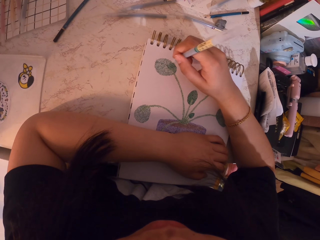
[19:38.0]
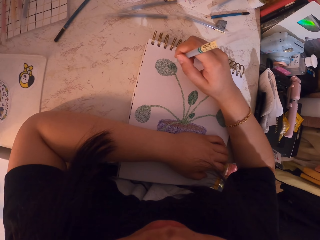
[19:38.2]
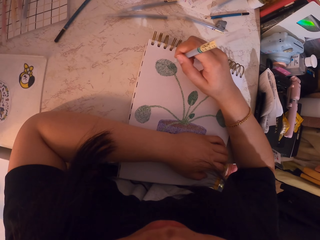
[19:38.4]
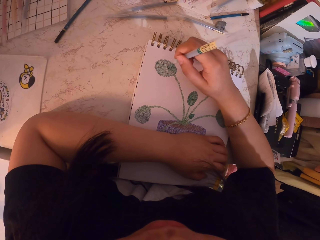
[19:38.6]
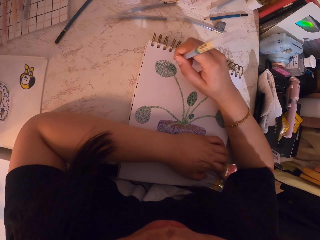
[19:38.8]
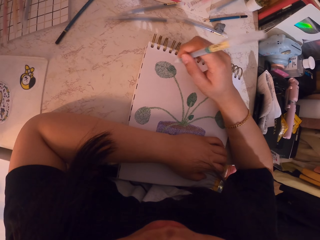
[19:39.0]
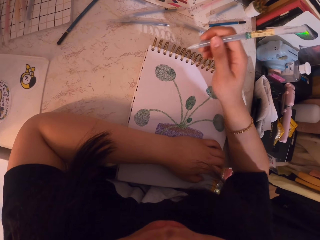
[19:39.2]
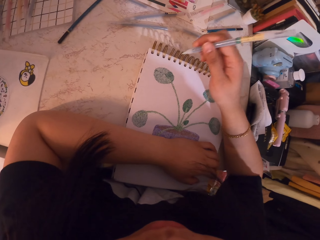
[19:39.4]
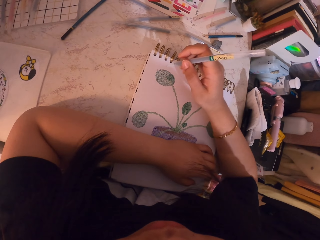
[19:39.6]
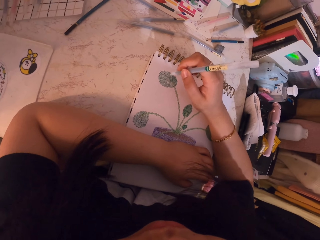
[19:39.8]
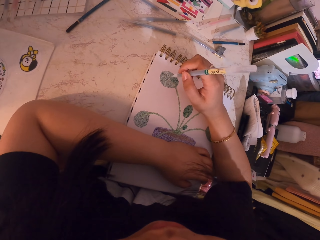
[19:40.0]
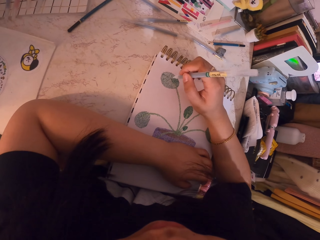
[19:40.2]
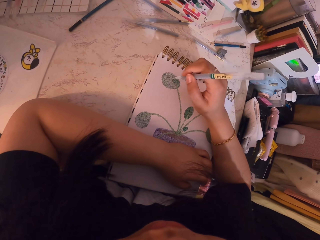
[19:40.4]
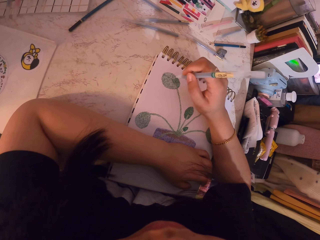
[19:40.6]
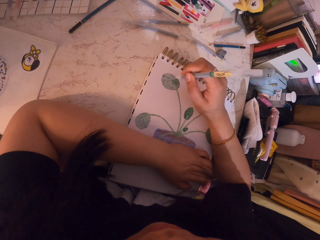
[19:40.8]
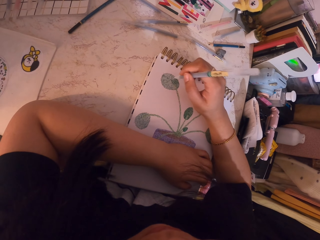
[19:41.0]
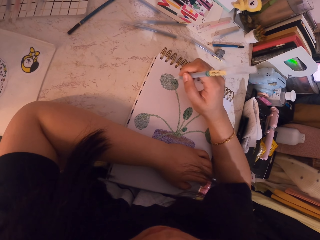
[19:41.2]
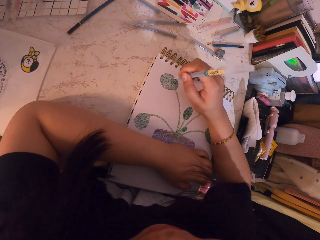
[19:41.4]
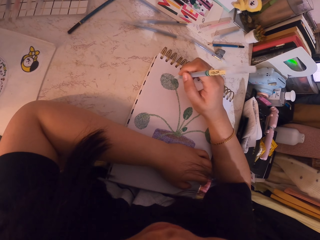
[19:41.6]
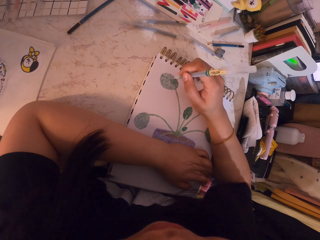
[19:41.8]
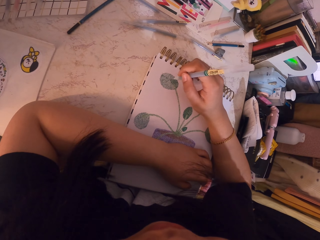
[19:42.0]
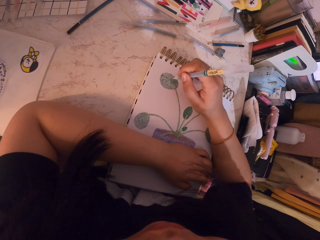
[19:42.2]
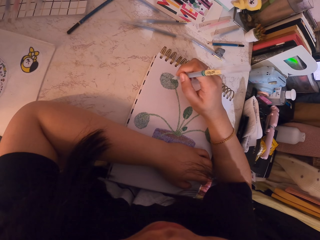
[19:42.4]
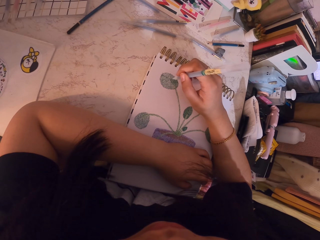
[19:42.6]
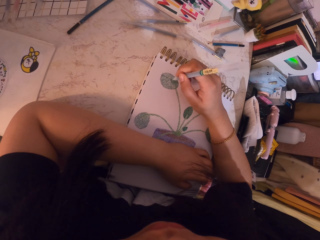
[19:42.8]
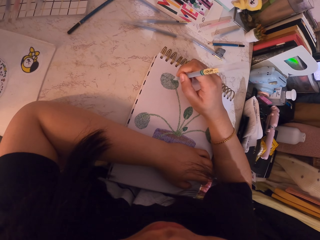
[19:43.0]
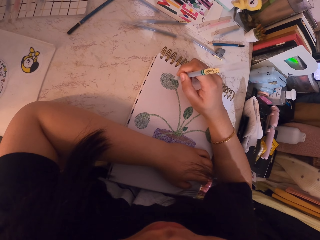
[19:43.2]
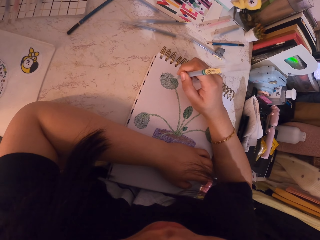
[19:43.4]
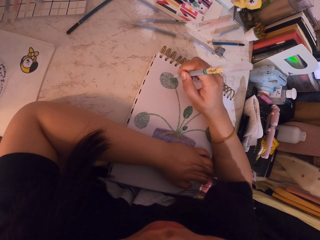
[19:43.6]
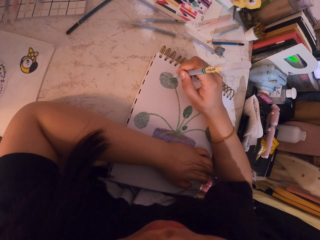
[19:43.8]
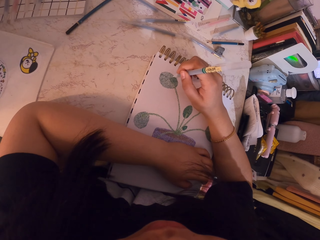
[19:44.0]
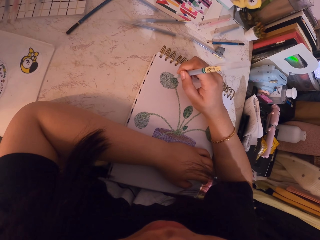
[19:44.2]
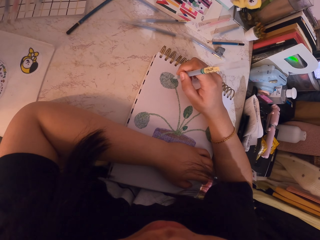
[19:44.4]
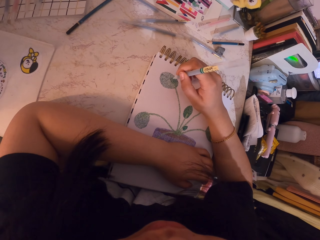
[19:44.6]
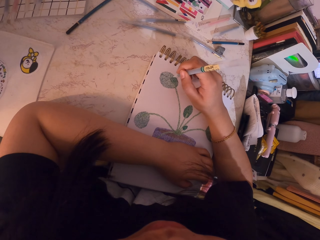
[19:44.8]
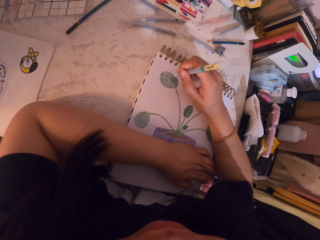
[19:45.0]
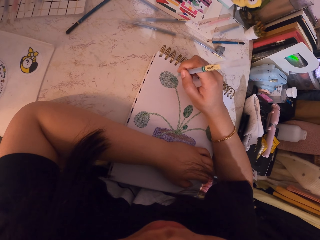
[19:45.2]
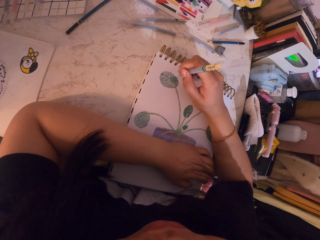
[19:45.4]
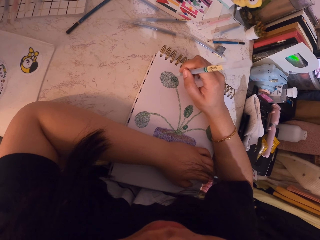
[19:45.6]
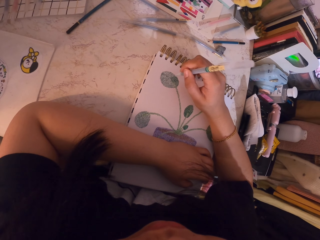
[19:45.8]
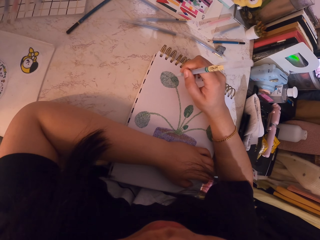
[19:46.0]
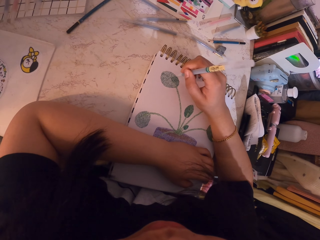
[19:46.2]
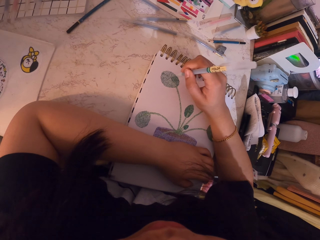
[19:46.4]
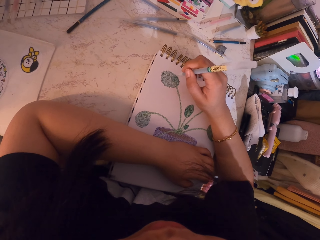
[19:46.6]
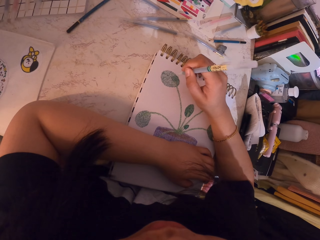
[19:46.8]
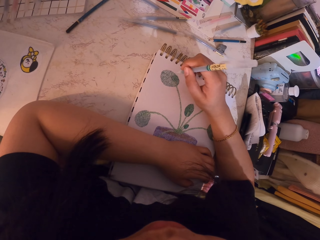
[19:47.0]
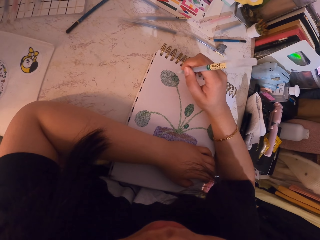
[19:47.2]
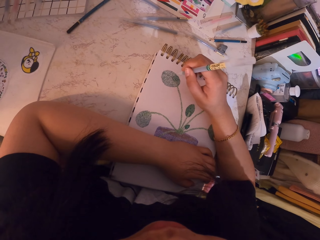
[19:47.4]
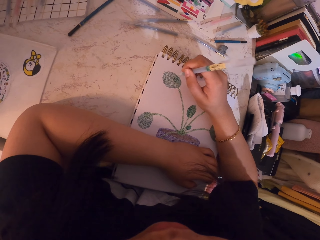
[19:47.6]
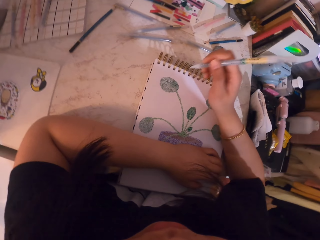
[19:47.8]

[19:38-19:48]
The camera wearer turns to the side. They draw a paint with a pen.

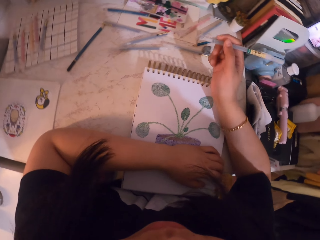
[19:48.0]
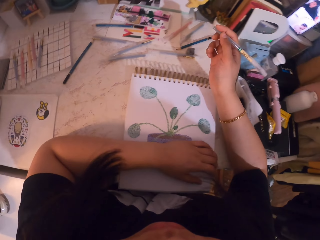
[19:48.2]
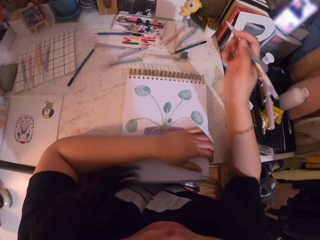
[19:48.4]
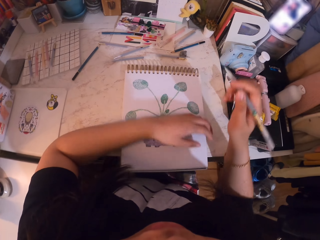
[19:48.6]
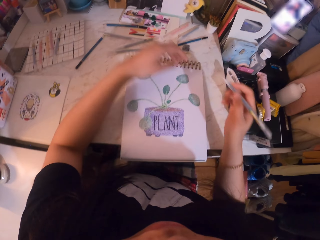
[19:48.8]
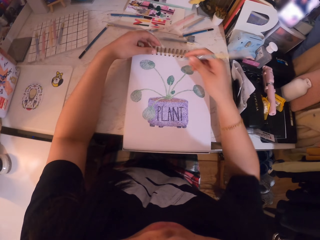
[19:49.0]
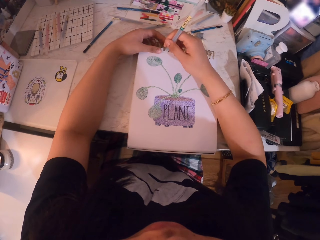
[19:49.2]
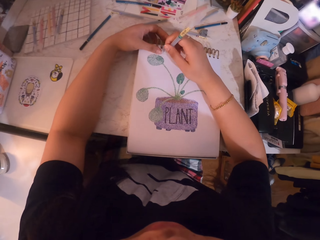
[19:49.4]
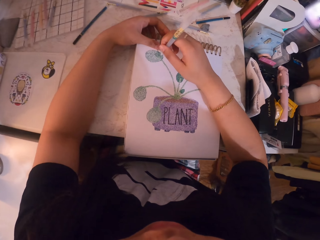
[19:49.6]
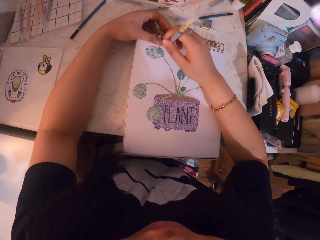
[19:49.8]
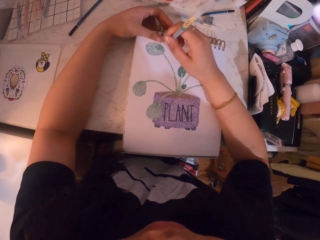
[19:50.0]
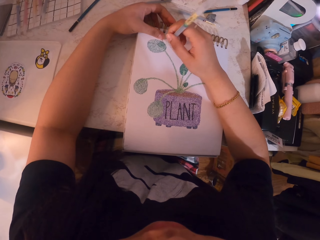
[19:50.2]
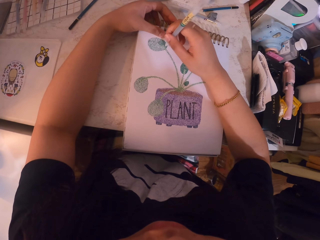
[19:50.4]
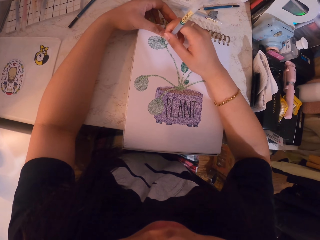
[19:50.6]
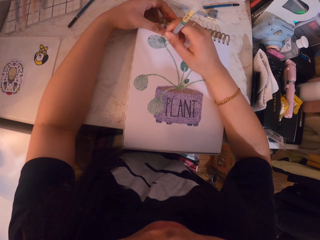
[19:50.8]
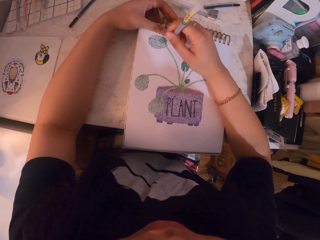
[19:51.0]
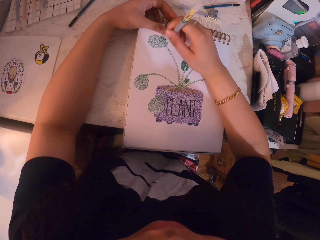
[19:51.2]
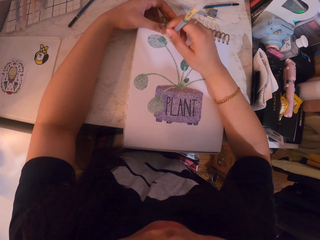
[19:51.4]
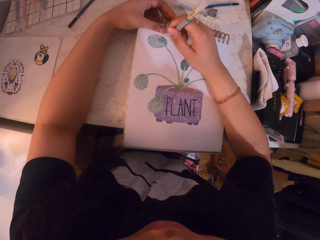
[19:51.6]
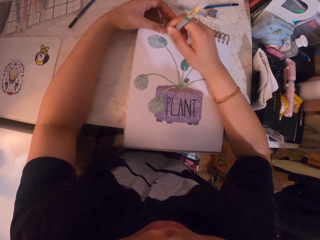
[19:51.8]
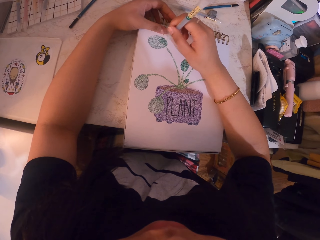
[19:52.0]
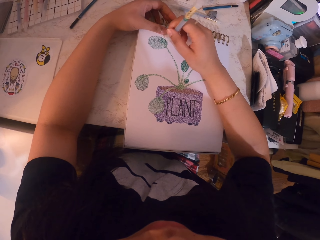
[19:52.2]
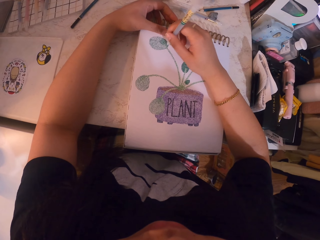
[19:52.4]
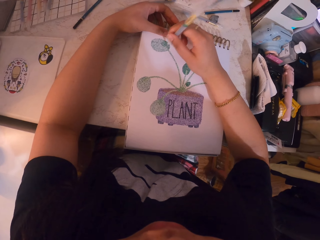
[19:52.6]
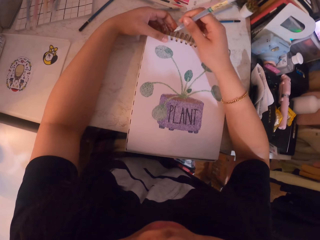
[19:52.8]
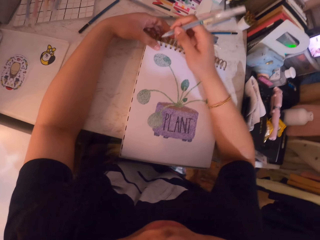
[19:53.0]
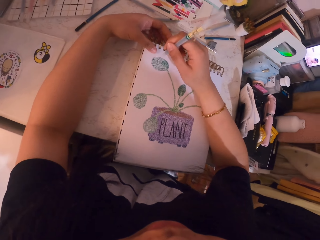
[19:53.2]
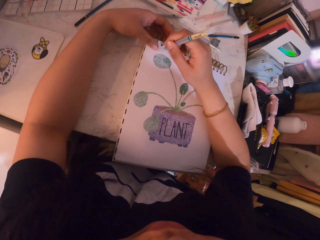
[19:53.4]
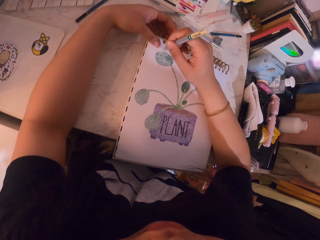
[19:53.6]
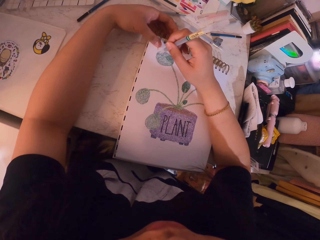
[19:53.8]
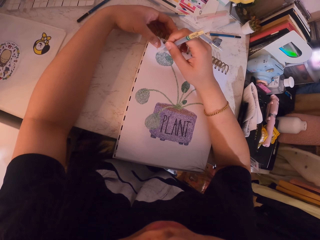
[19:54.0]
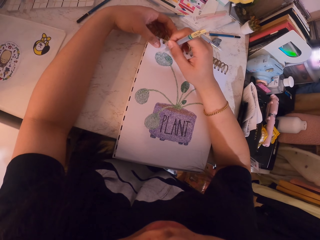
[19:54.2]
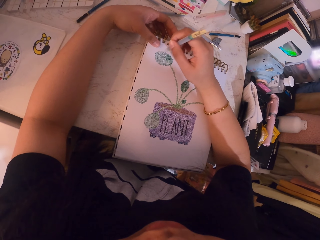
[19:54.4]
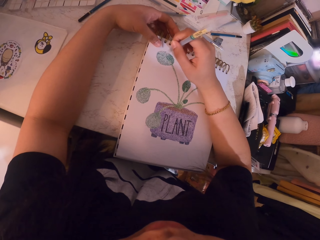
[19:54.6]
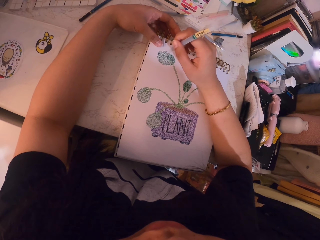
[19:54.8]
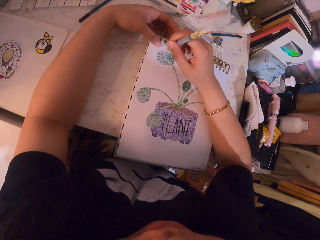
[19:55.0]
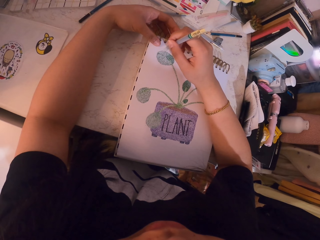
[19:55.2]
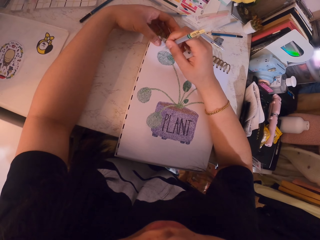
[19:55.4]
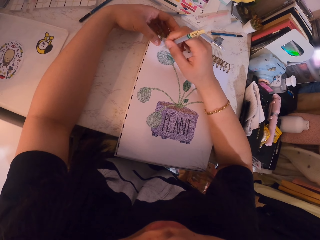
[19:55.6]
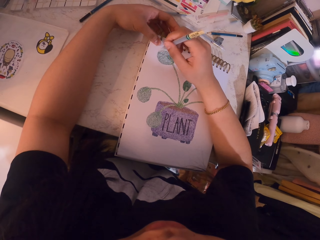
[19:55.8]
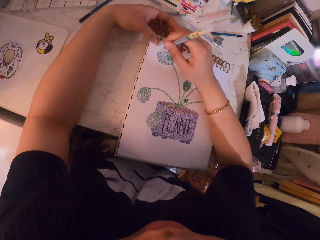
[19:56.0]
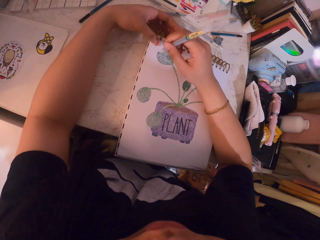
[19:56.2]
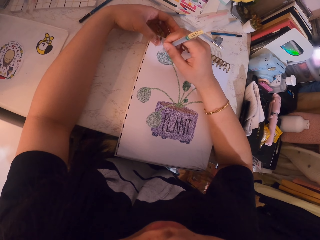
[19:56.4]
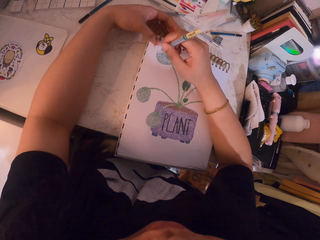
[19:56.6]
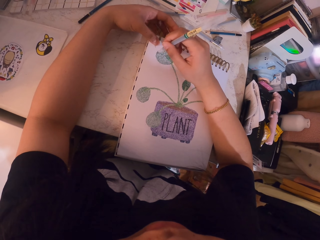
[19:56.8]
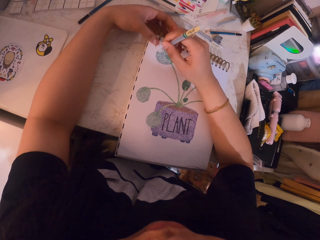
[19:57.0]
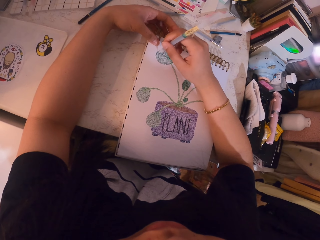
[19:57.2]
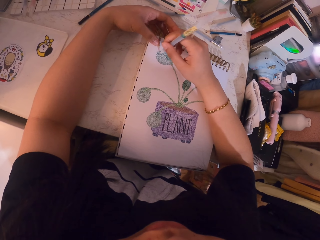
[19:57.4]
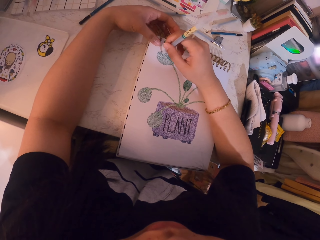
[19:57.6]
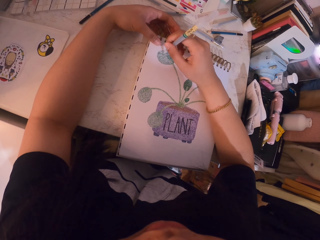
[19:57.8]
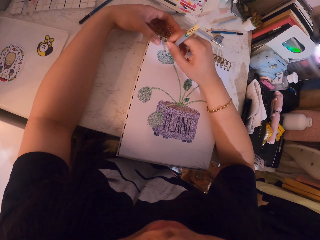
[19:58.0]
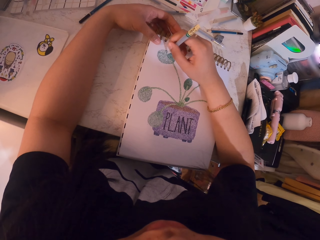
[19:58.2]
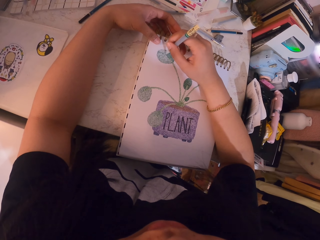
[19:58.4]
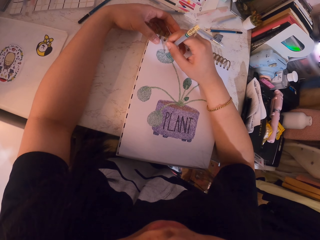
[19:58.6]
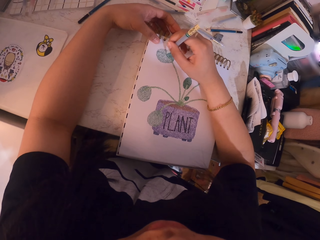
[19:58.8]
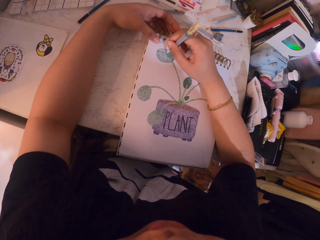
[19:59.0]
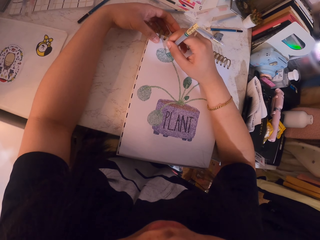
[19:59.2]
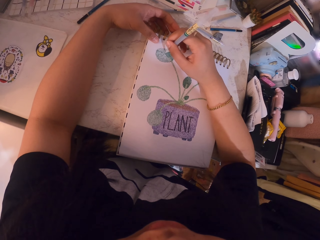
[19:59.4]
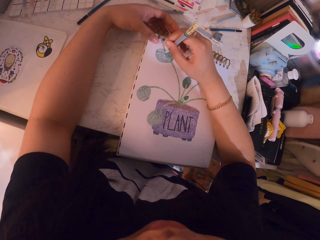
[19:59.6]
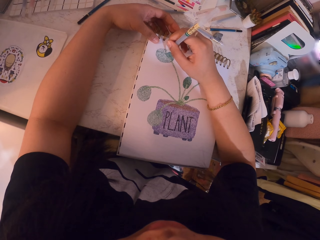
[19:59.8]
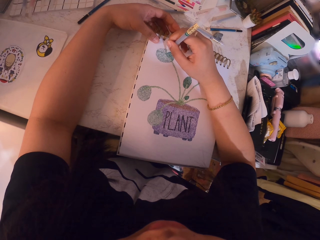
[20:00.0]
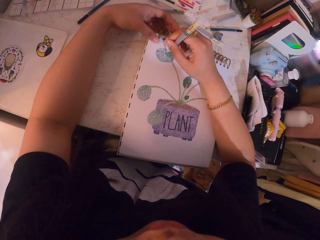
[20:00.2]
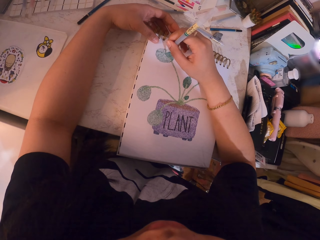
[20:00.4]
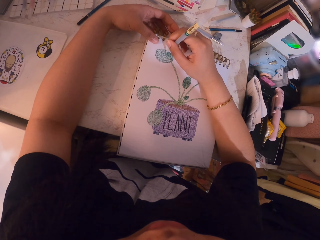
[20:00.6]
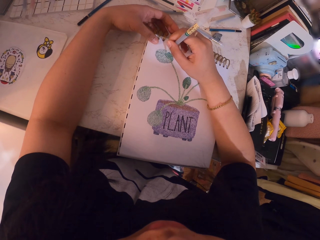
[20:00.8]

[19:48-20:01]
The camera wearer turns to the side. They hold a pen. They hold a book. They paint the sketch with the pen. They turn to the side. They draw a paint with the pen.
